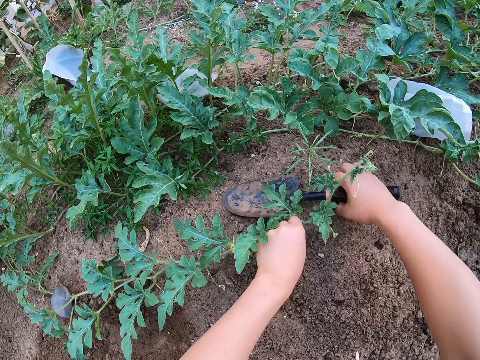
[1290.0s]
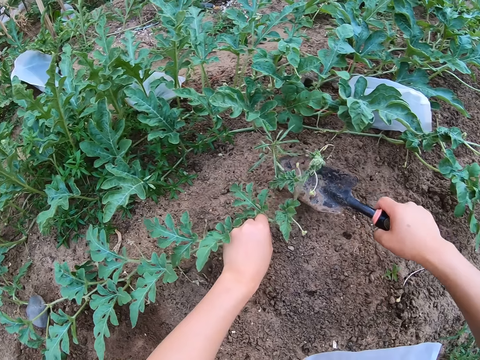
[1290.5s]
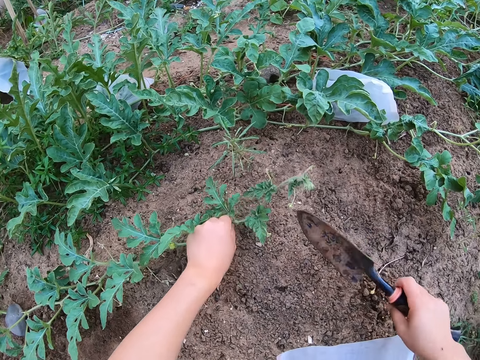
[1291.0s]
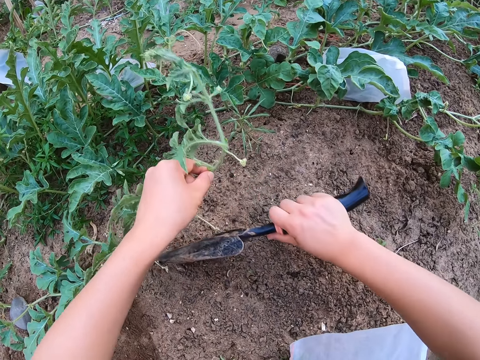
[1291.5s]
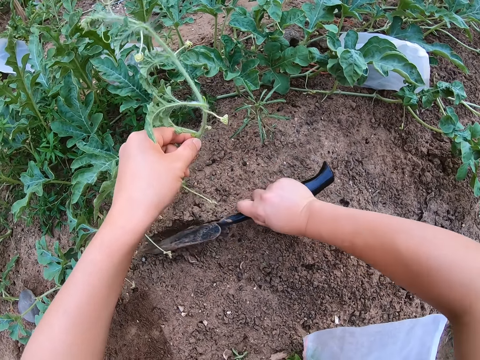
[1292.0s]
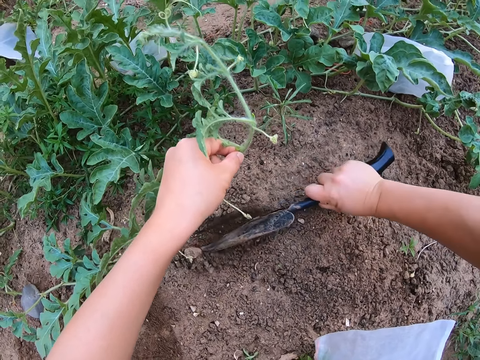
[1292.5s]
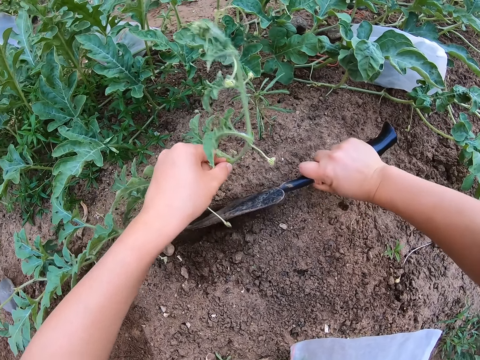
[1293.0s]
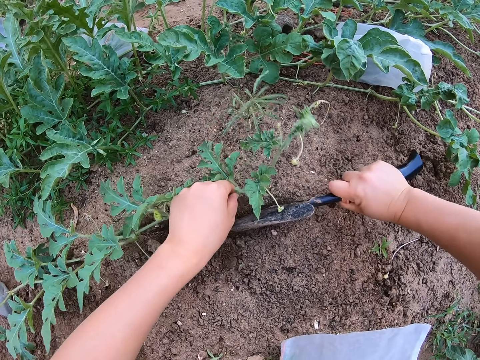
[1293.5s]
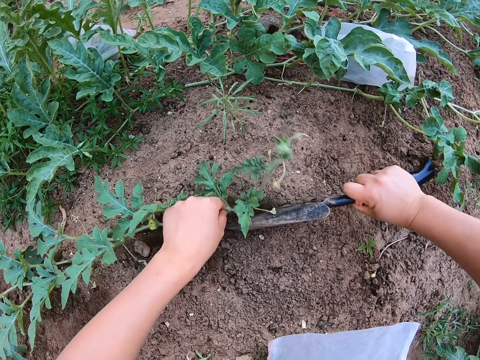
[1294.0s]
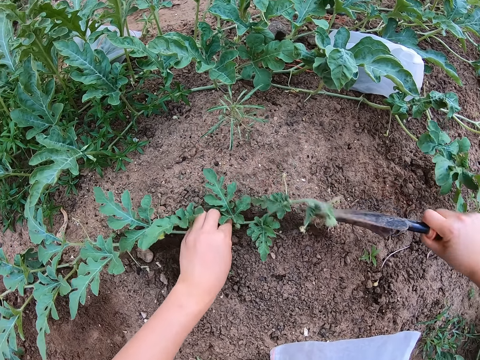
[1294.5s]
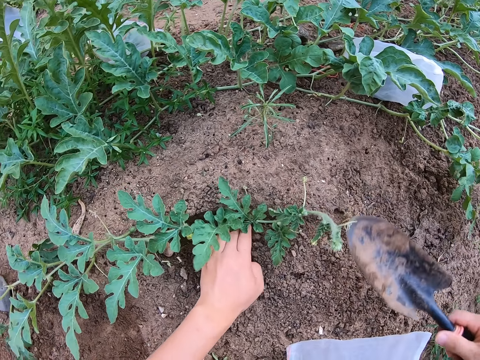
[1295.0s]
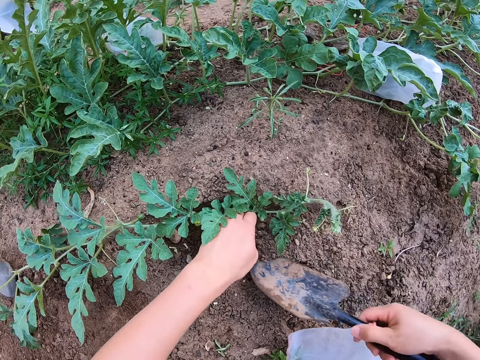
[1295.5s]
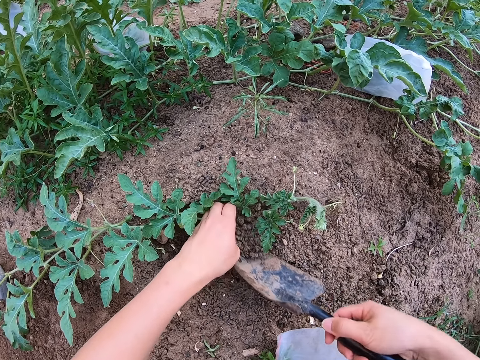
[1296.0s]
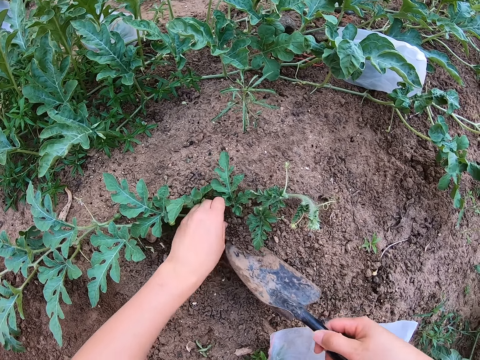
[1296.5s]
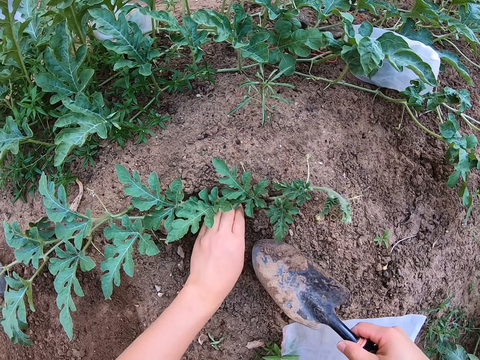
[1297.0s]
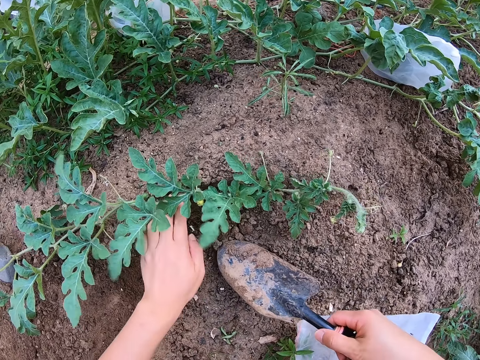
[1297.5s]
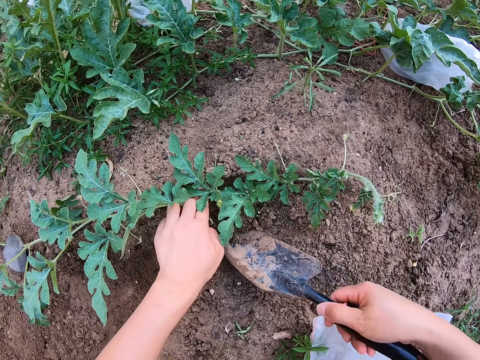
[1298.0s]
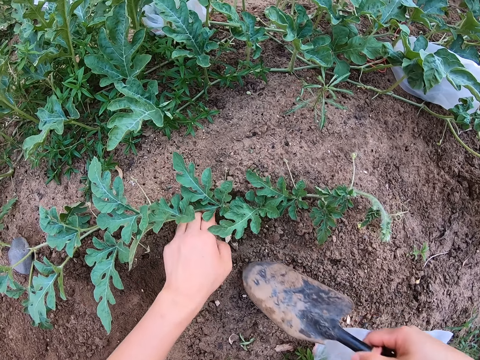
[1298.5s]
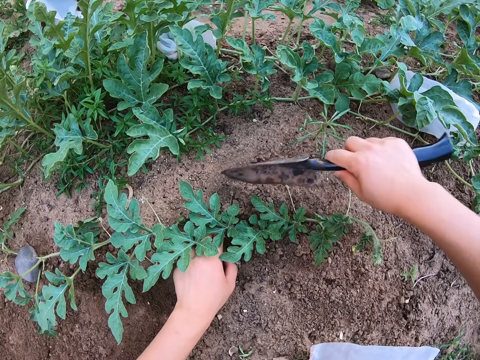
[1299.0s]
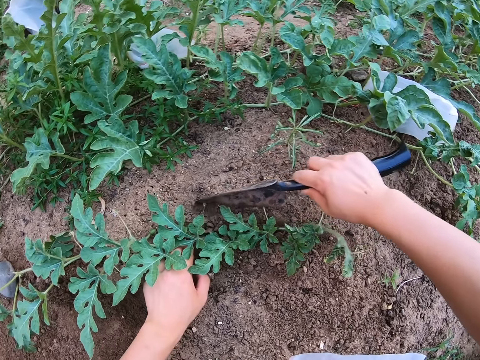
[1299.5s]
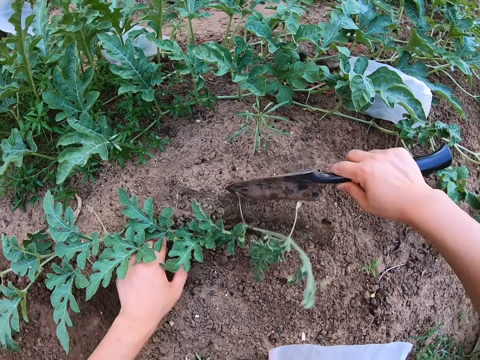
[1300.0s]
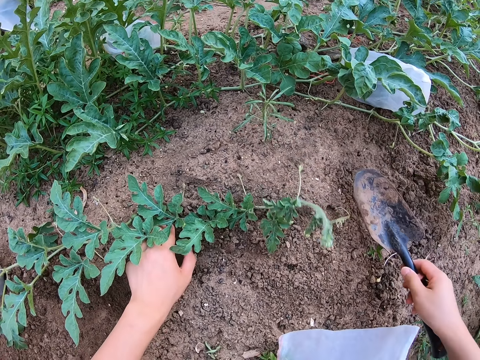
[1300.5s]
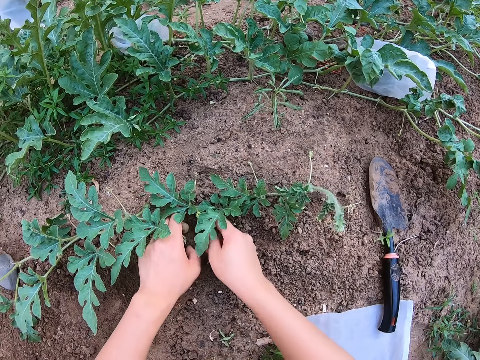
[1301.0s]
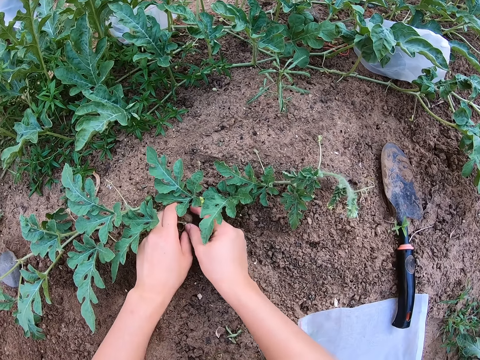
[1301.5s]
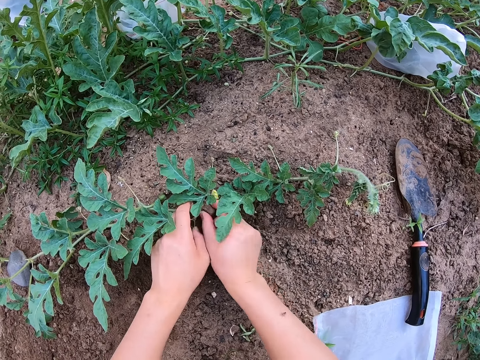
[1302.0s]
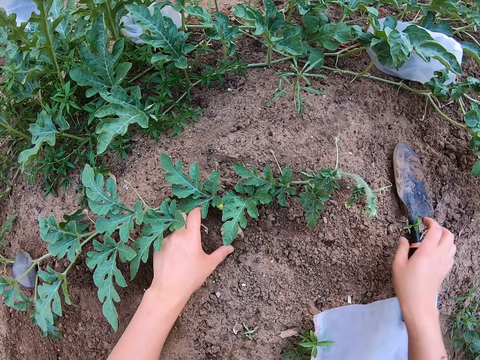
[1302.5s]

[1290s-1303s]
The camera wearer picks a trowel or spade from the ground. They lift a watermelon stem. They dig a hole on the ground with the spade. They put the watermelon in the hole. They add soil to the hole with the spade. They put the trowel on the ground.

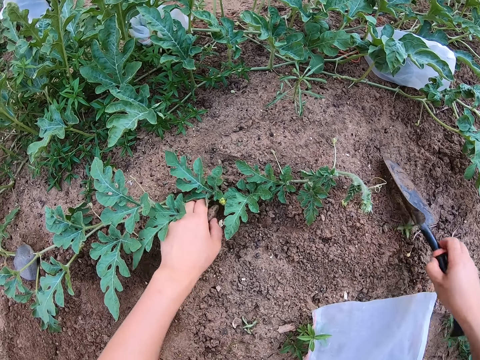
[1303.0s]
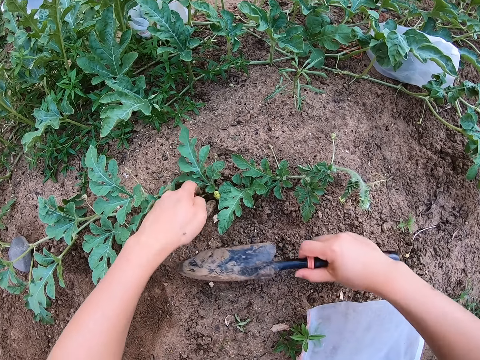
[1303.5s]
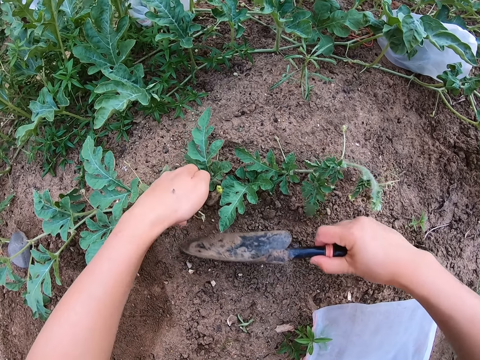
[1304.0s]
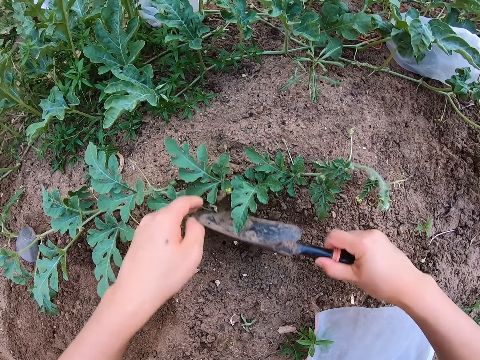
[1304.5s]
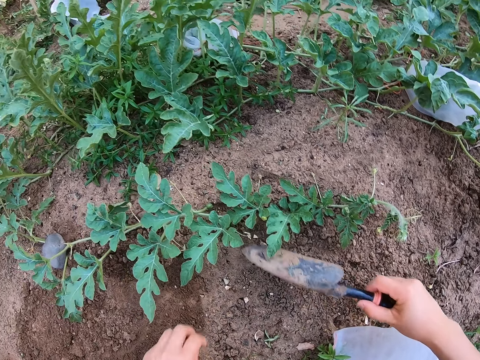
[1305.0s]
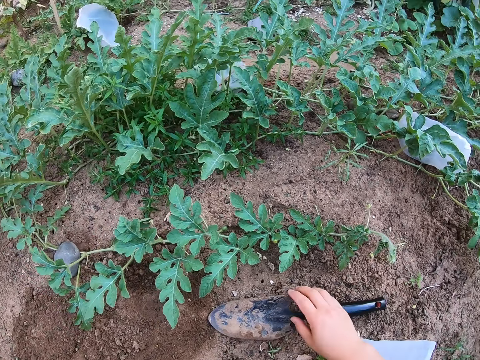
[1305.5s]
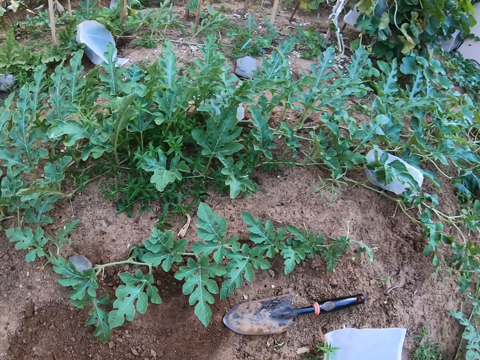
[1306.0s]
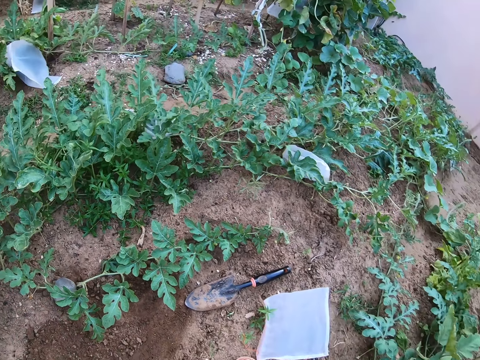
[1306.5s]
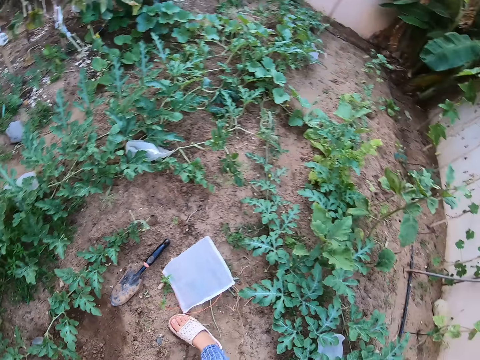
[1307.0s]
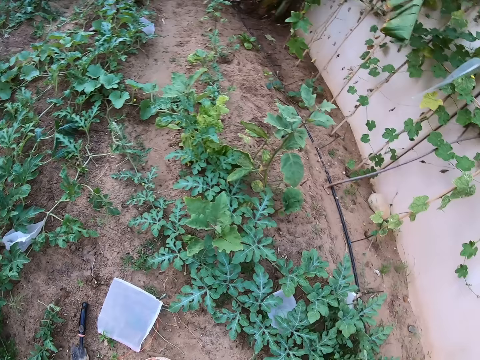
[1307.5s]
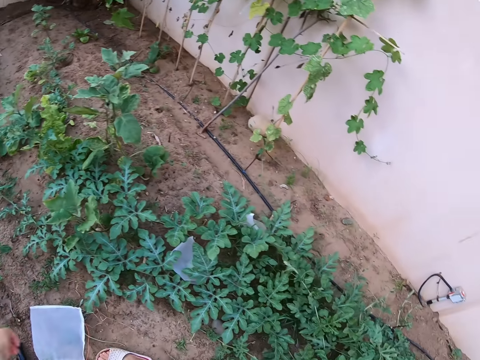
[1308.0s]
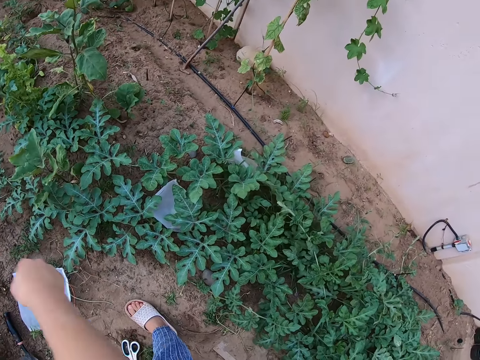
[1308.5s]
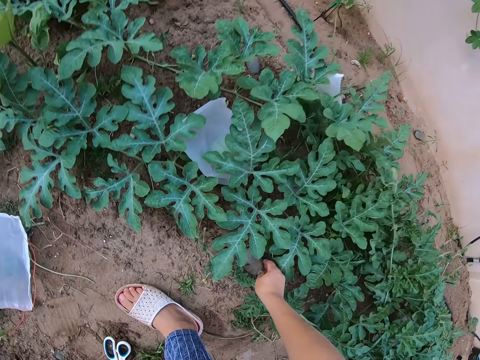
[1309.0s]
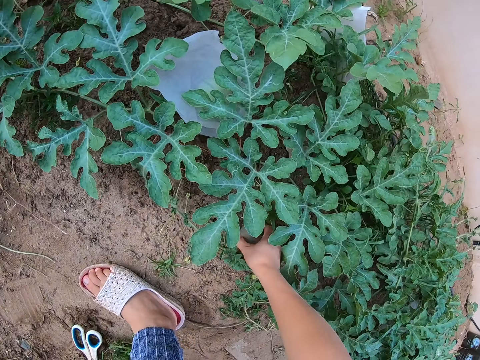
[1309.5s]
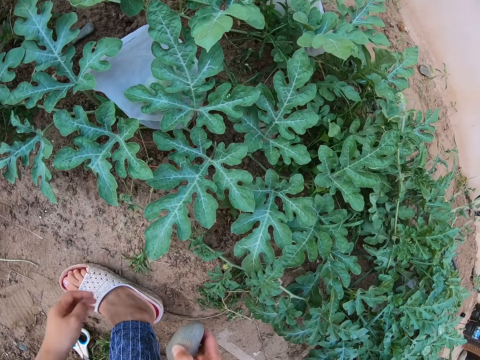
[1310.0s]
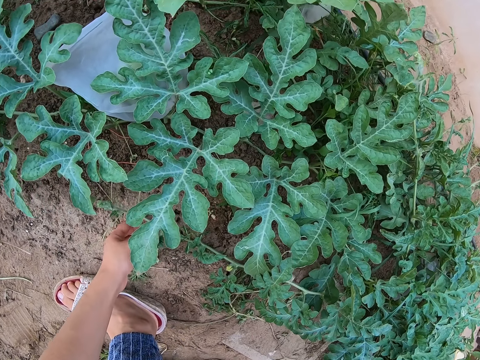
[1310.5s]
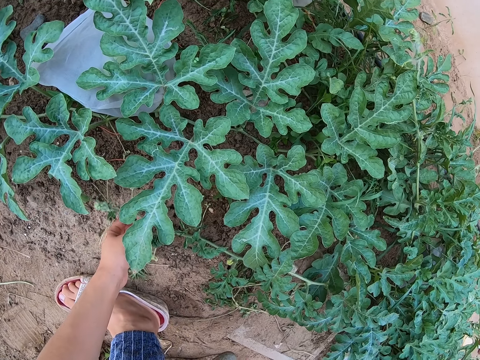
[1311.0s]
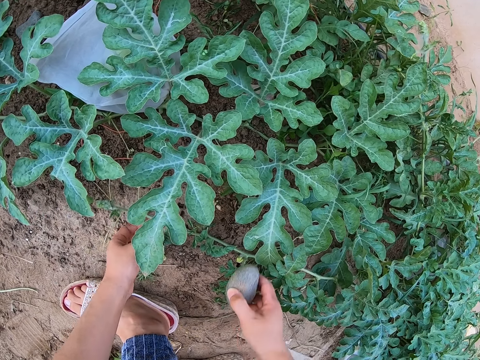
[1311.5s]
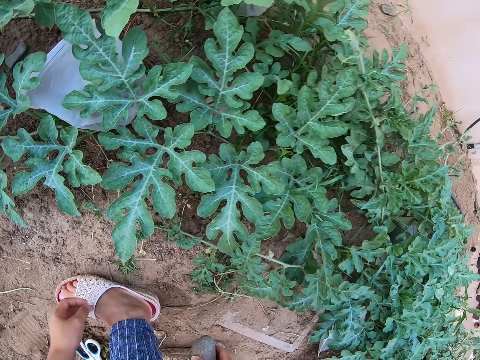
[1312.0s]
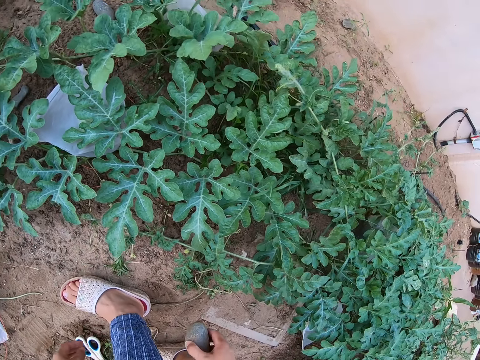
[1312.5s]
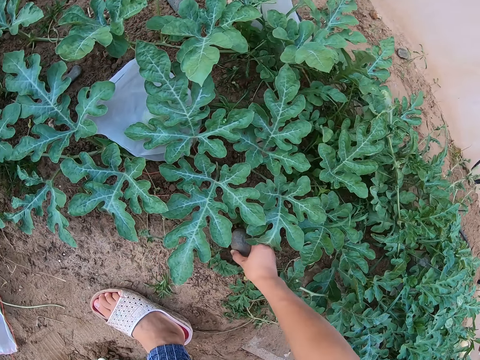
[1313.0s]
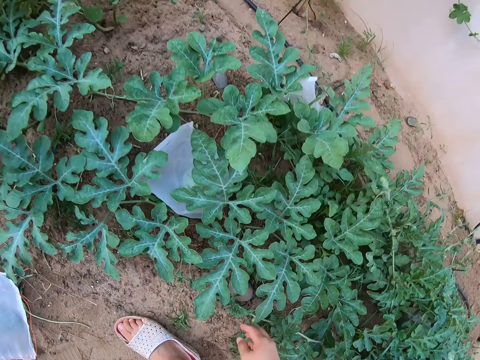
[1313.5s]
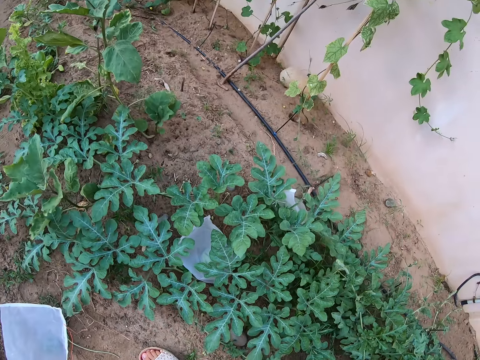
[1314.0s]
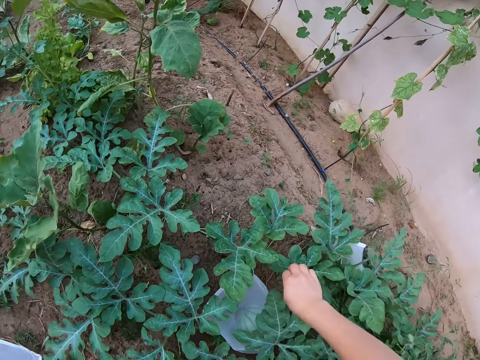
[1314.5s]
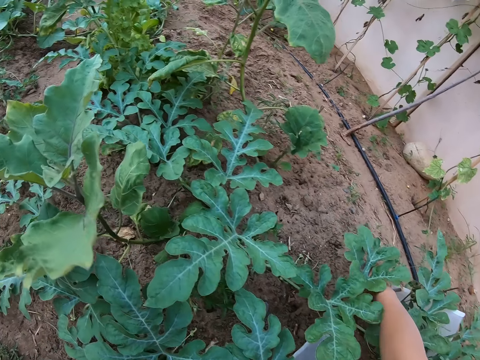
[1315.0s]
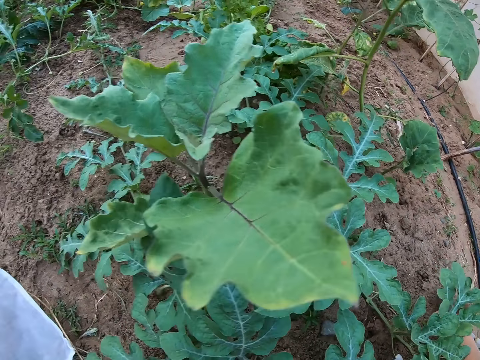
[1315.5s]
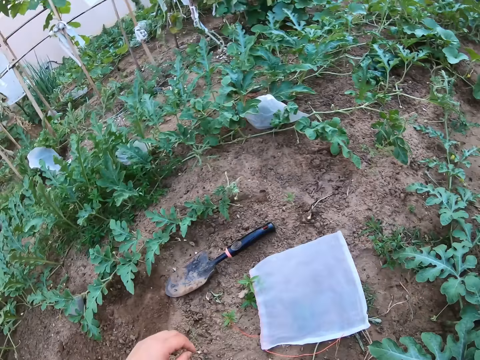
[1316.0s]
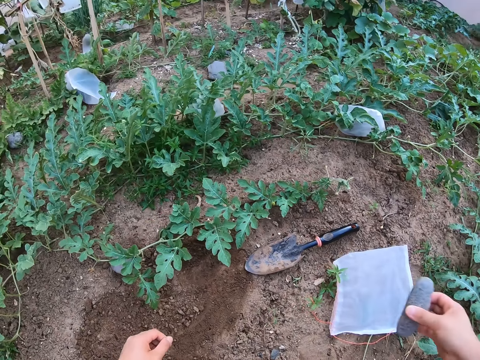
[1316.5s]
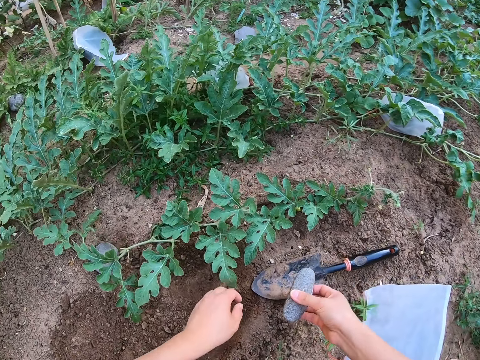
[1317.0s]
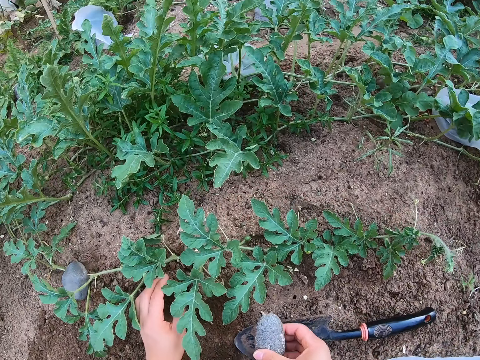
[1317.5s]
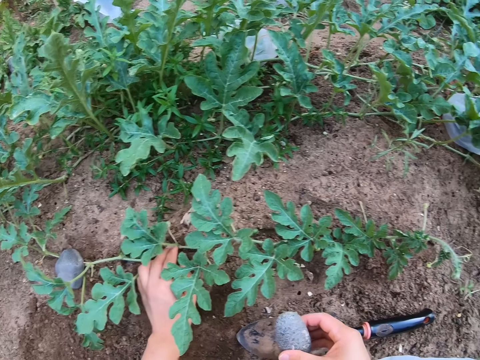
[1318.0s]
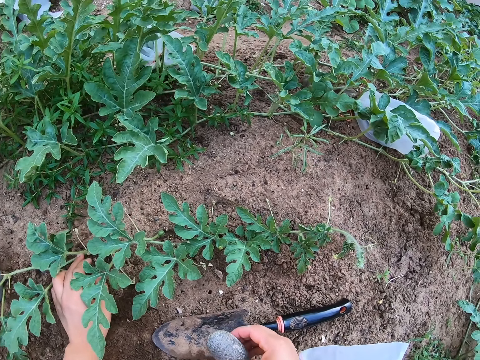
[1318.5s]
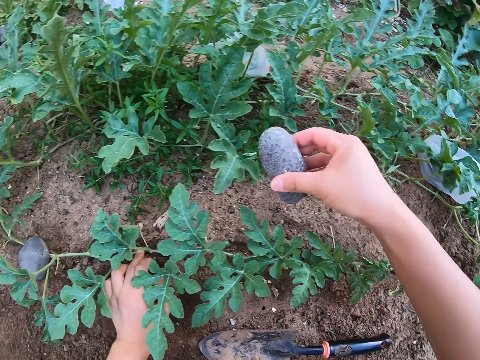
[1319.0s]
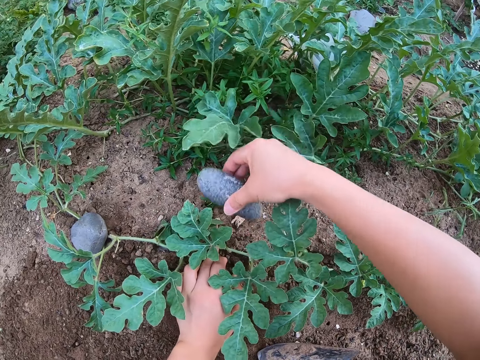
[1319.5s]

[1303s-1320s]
The camera wearer picks a trowel from the ground. They push soil to the plant with the trowel. They put the trowel on the ground. They stare around the farm. They pick a stone from the ground. They touch a plant on the ground. They hold a watermelon stem on the ground. They put the stone on the ground. They pick the stone from the ground. They put the stone on the plant. They touch the watermelon stem on the ground.
